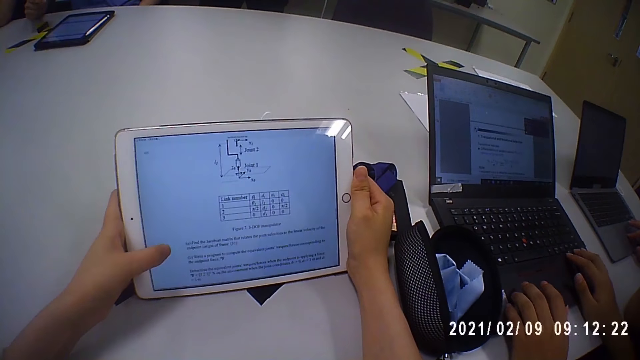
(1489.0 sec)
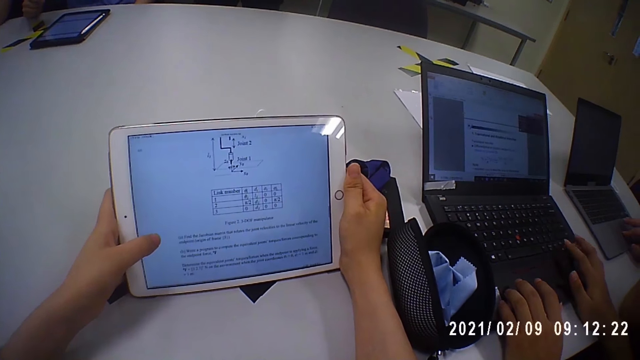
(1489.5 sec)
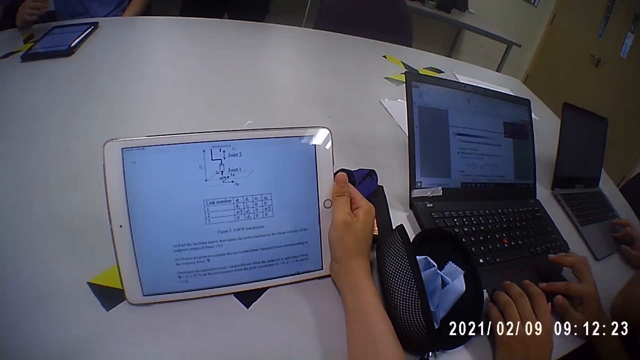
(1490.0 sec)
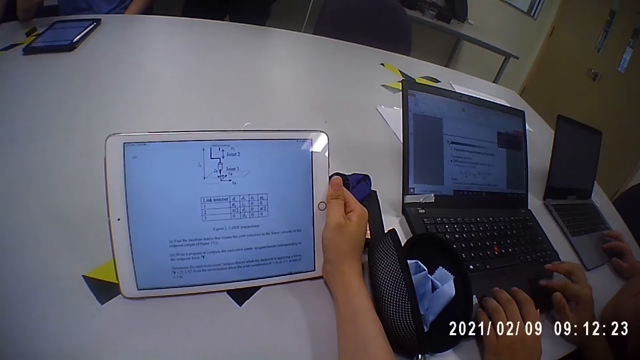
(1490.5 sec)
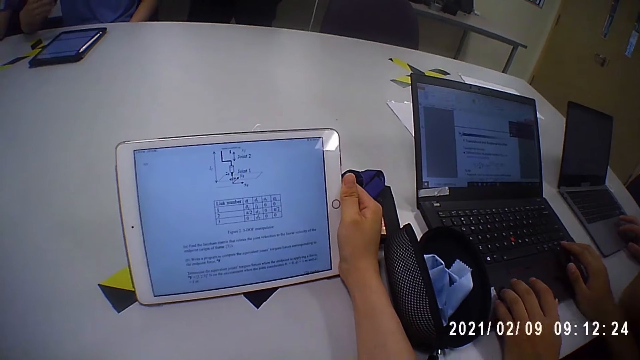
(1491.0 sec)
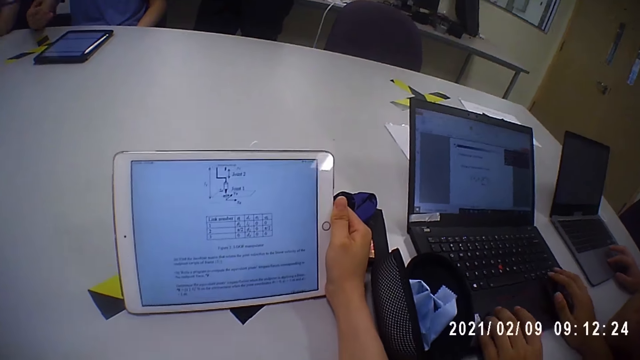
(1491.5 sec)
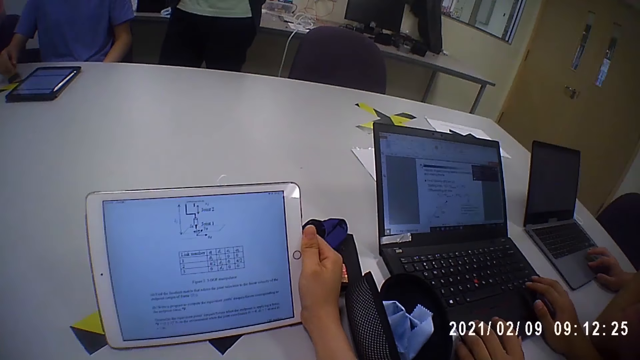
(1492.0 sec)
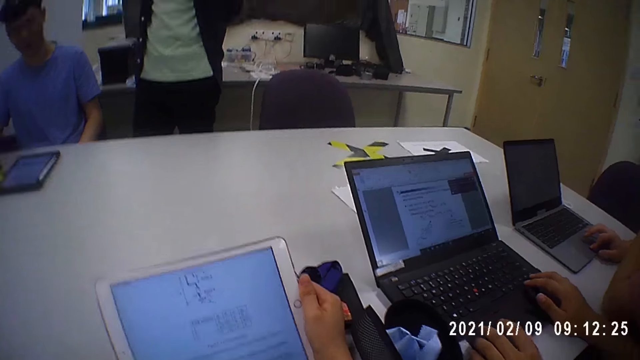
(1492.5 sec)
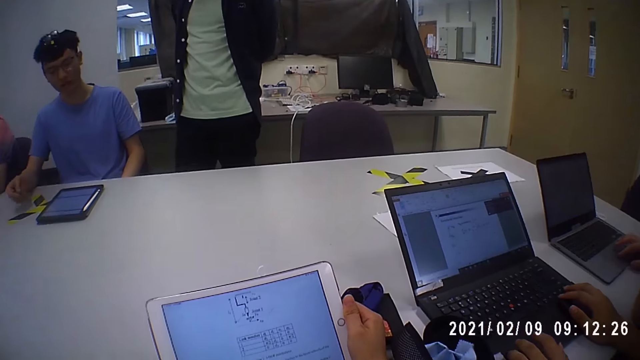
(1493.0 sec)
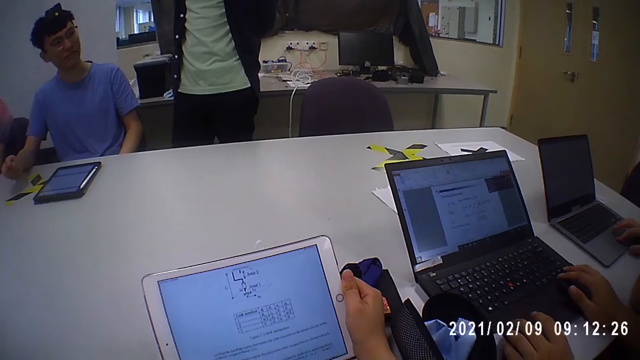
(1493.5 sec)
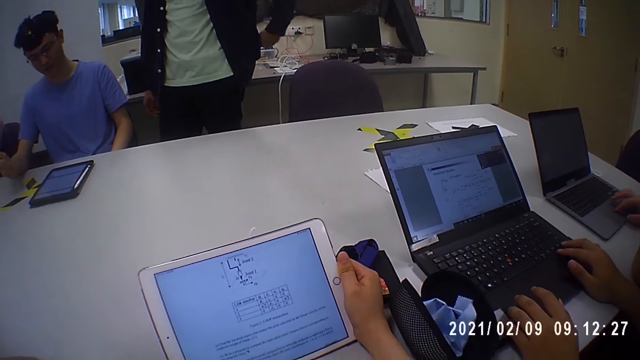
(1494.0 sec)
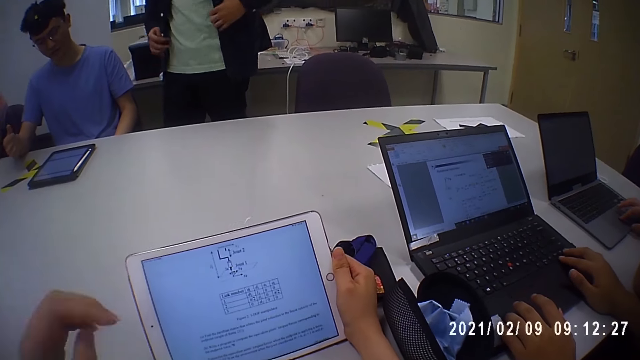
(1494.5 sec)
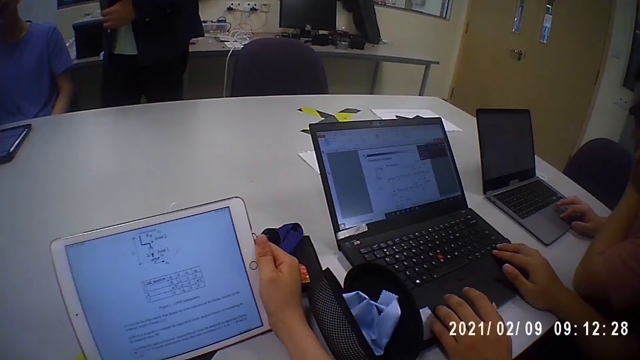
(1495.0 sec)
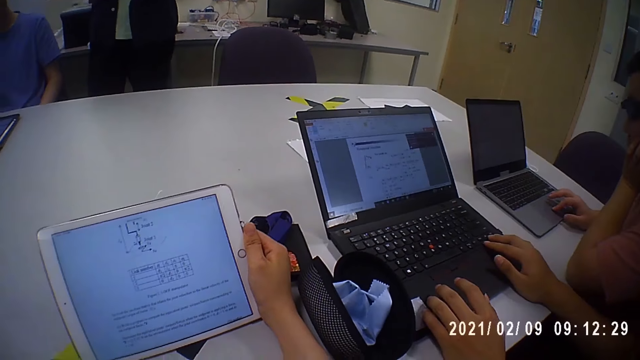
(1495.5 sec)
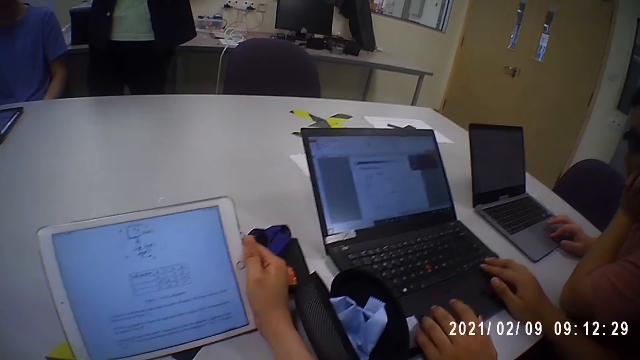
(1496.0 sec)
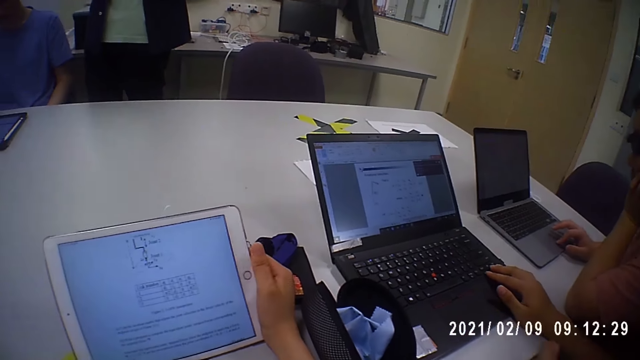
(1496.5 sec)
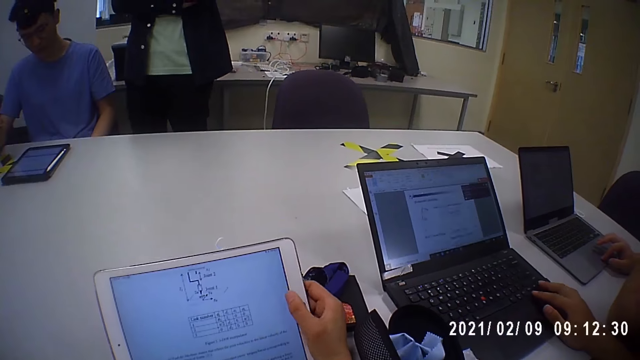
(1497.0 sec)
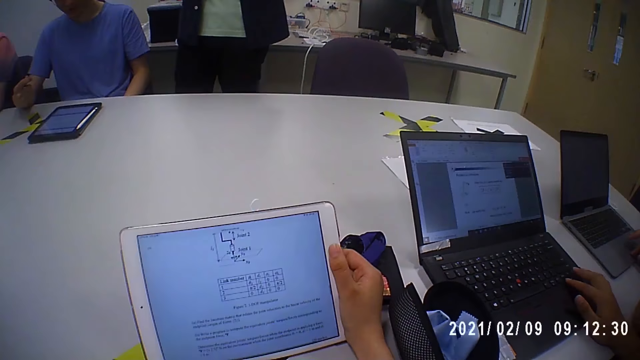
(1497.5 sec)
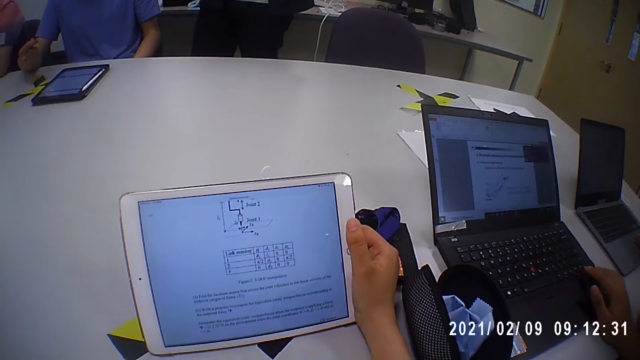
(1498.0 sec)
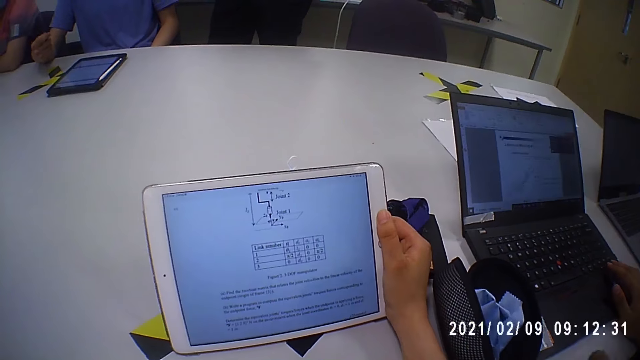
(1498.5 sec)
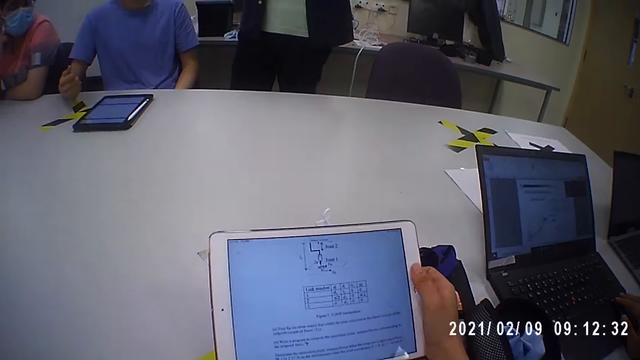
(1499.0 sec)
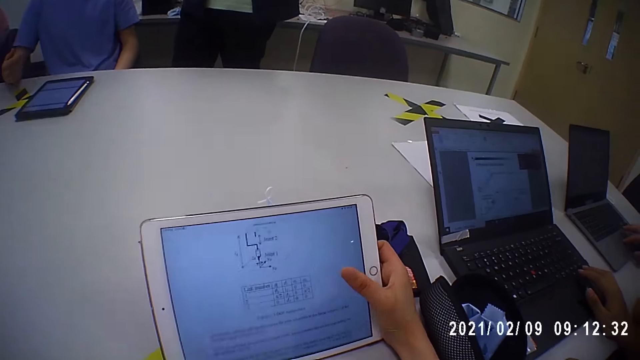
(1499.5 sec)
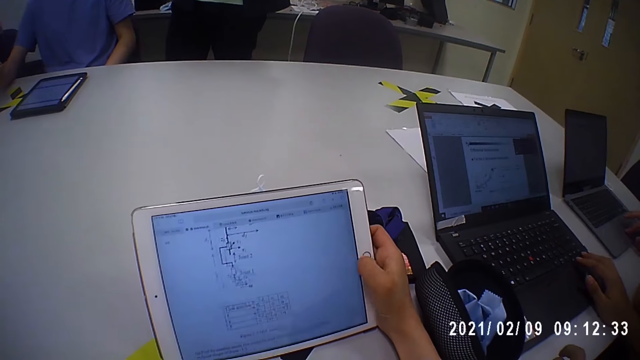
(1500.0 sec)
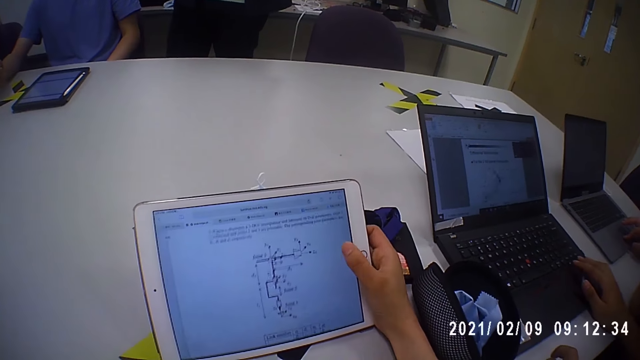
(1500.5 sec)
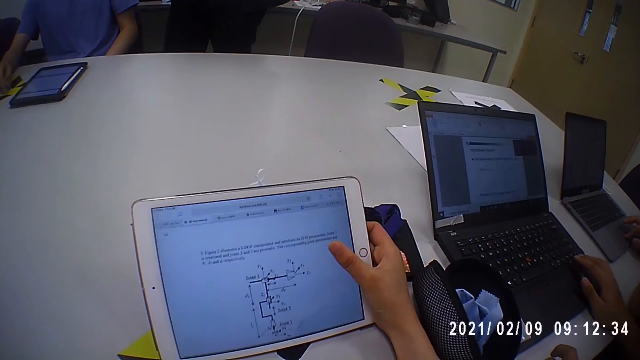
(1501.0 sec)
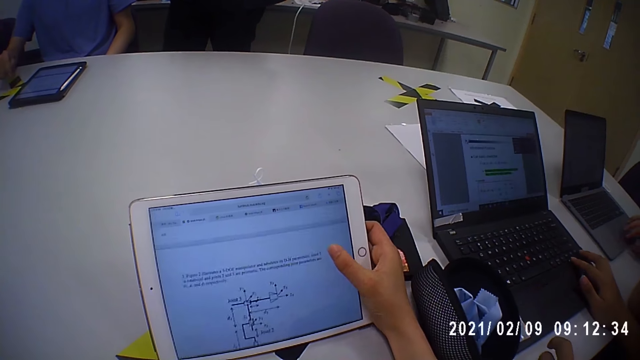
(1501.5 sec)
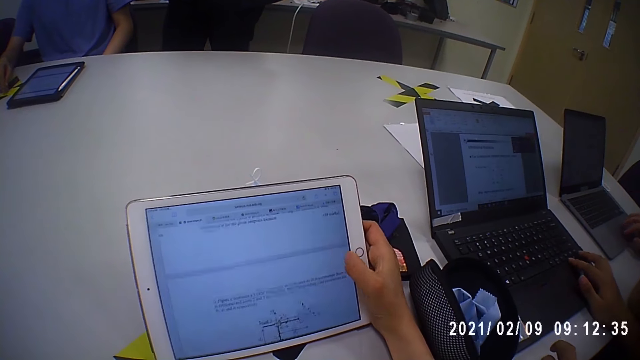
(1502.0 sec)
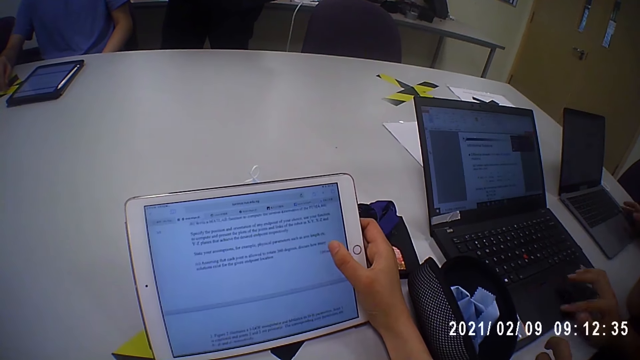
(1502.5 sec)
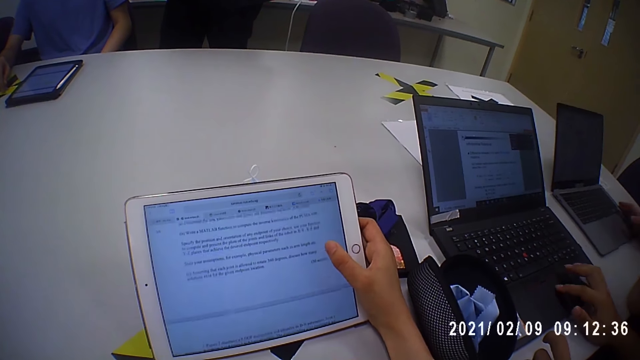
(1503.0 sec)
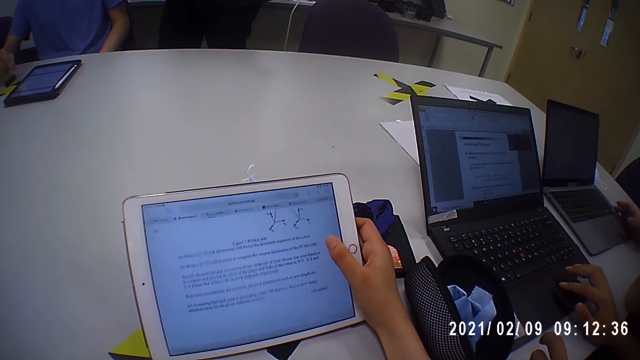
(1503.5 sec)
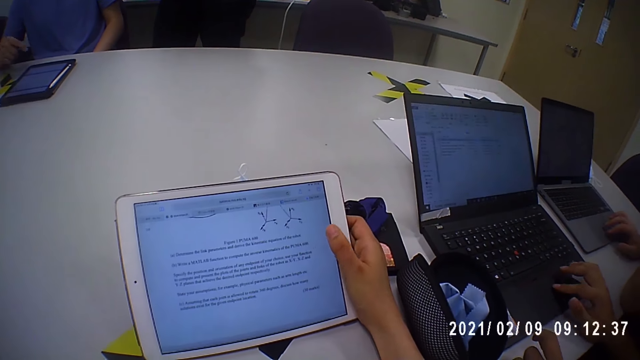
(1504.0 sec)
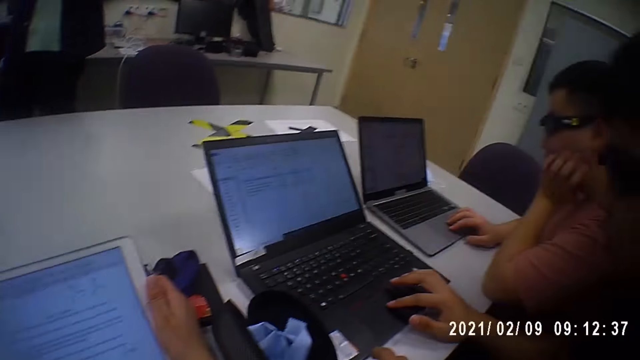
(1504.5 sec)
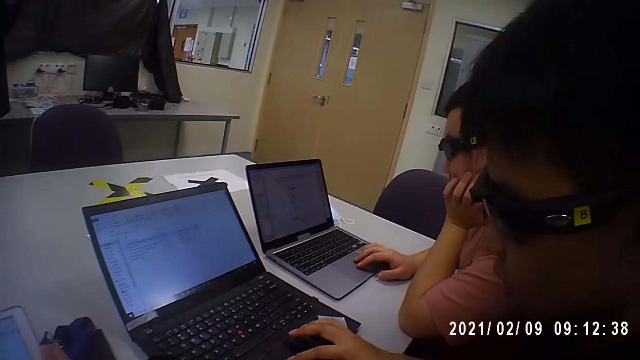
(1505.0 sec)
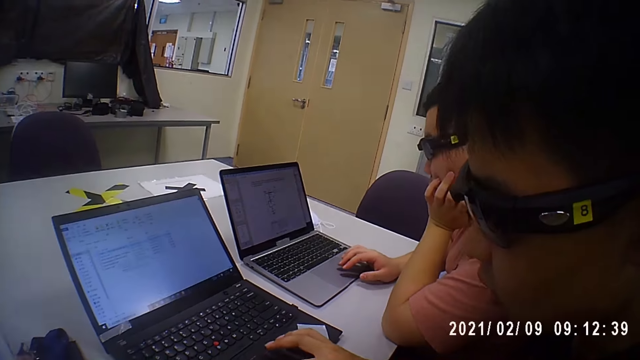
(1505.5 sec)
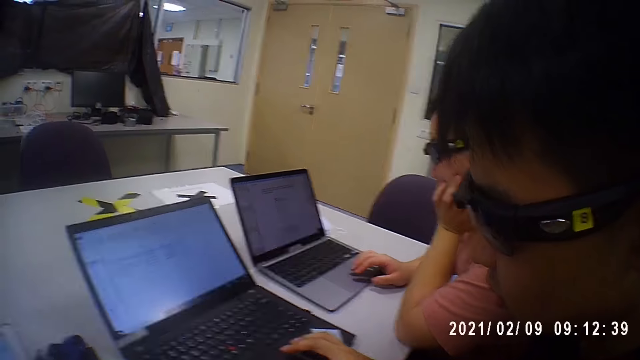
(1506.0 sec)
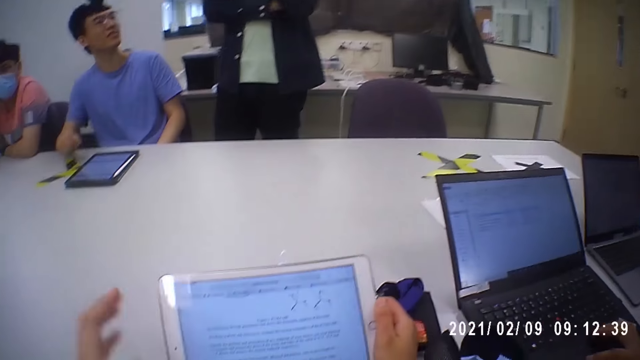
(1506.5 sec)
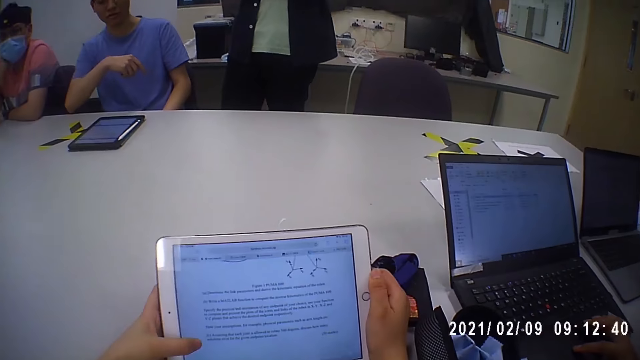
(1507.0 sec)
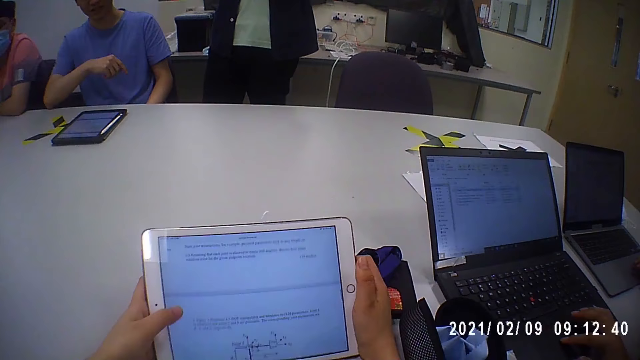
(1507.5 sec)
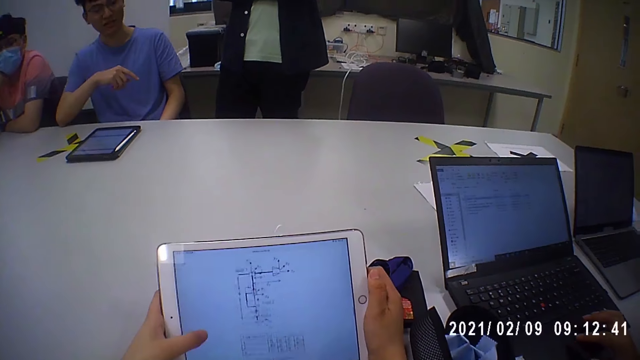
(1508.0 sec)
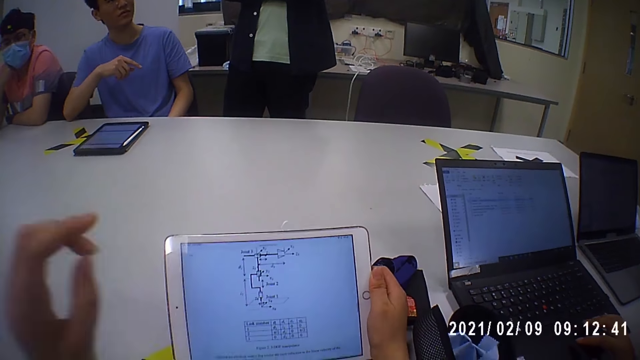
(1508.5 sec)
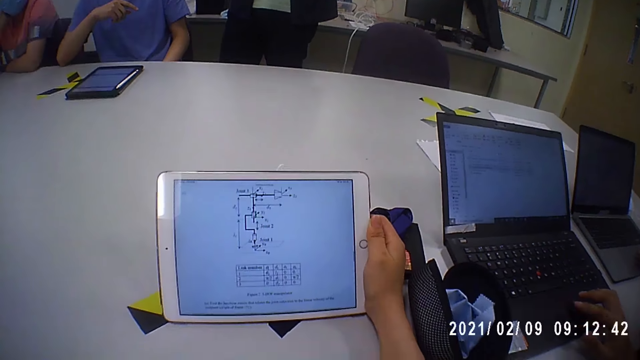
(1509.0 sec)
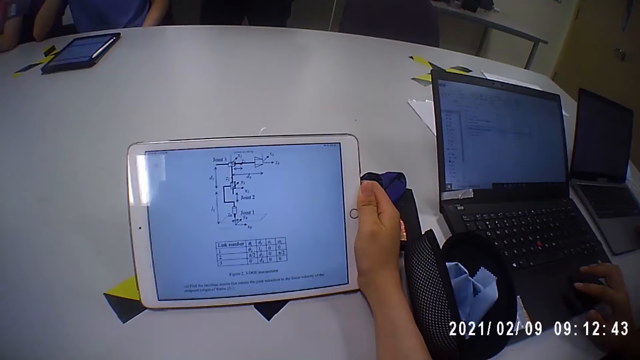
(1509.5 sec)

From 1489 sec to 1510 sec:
The camera wearer adjusts the camera on her head with her left hand. She puts her hand up. A man operates the laptop on the table with his right hand. Another man adjusts the jacket with his hands. The camera wearer looks at the tablet. She operates the tablet on the table with her right hand. She scrolls on the tablet. A third man moves the laptop on the table with his right hand and operates the laptop on the table with his right hand. The camera wearer looks at the third man and the first man. She operates the tablet on the table with her left hand. She adjusts the camera on her head with her left hand. She puts her hand up.
